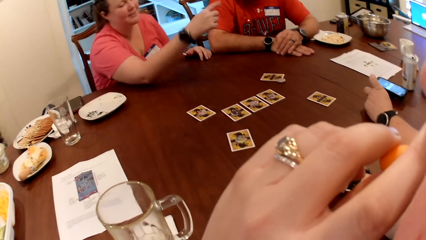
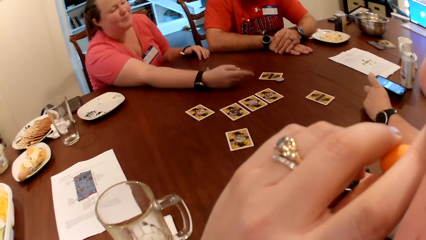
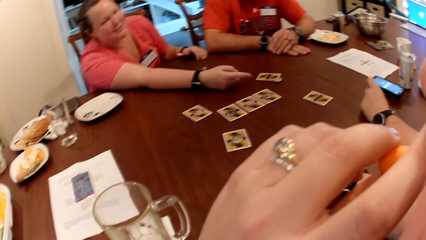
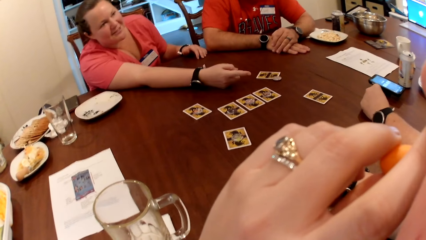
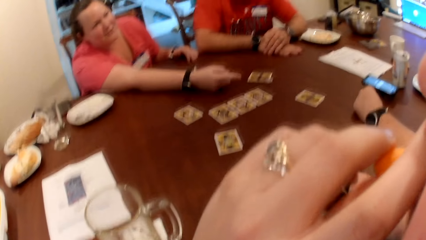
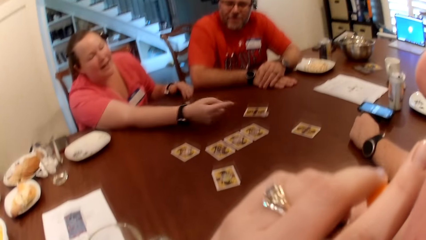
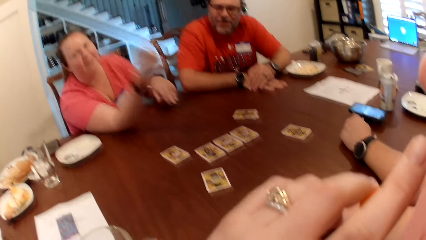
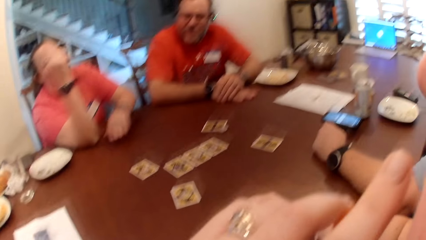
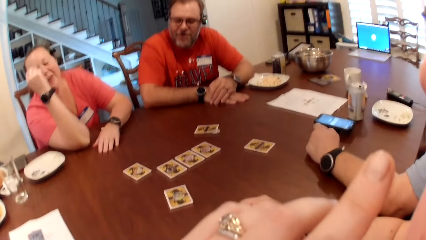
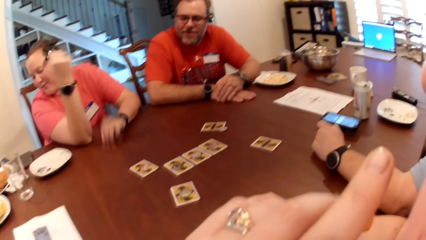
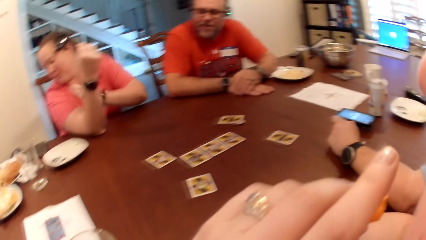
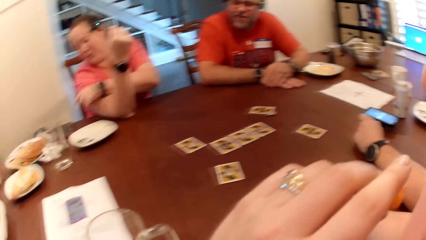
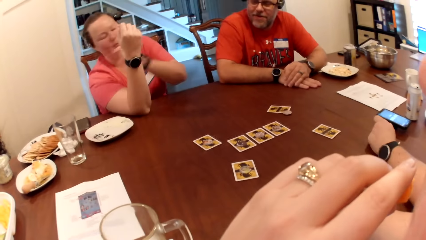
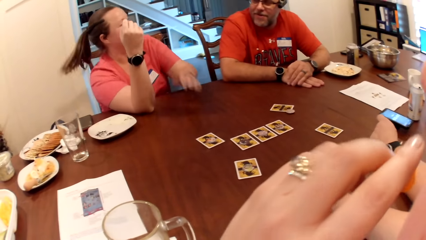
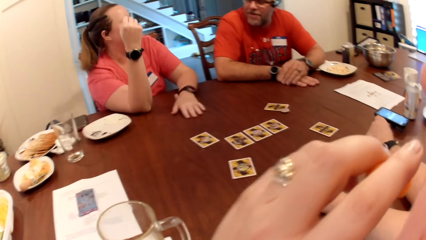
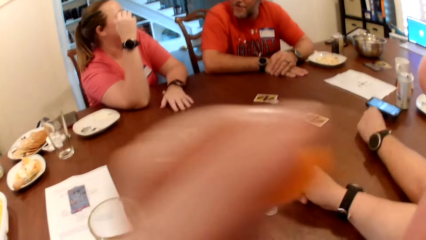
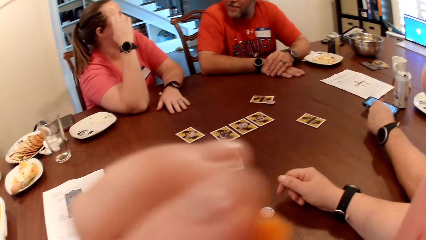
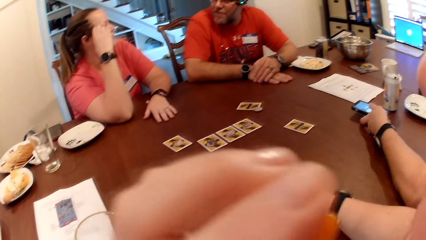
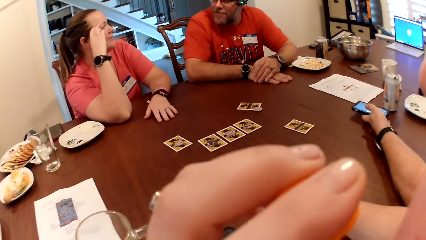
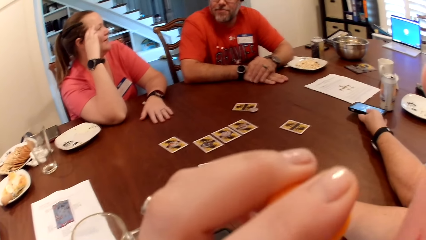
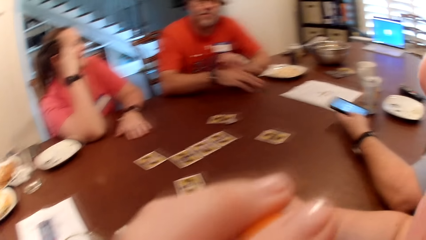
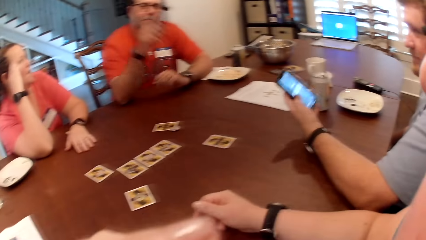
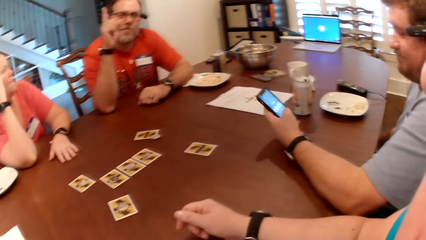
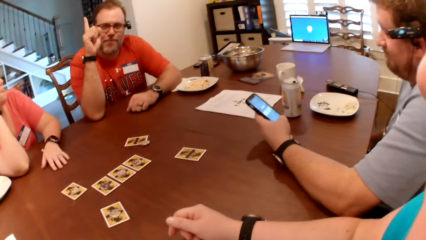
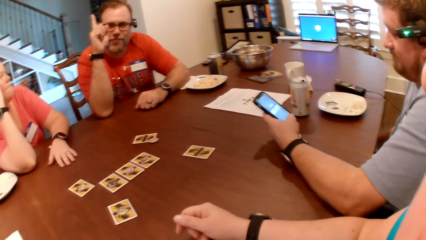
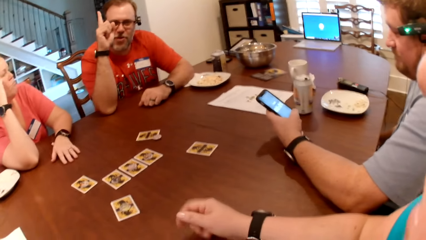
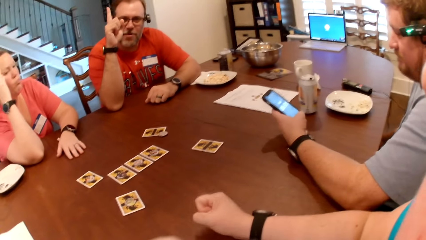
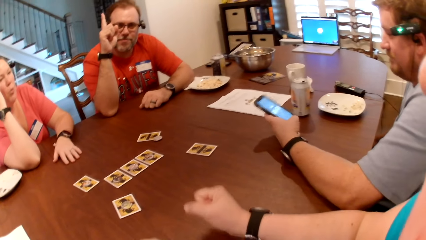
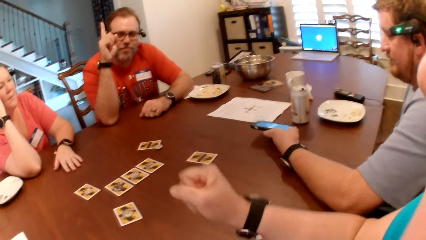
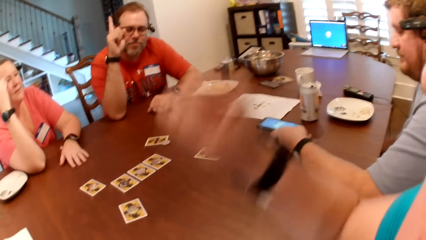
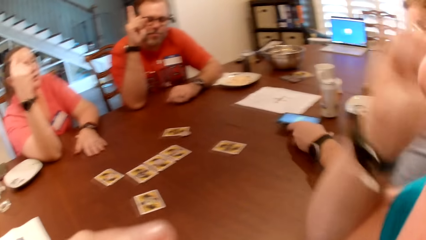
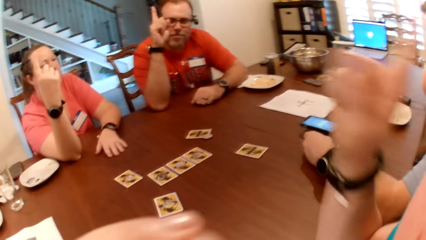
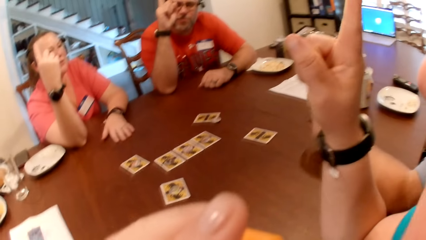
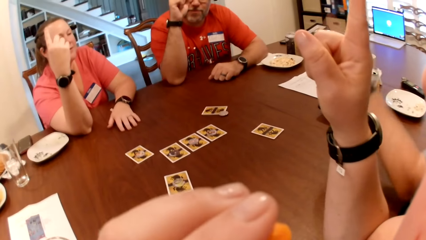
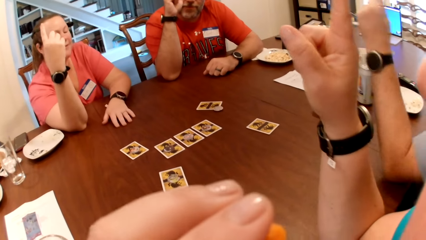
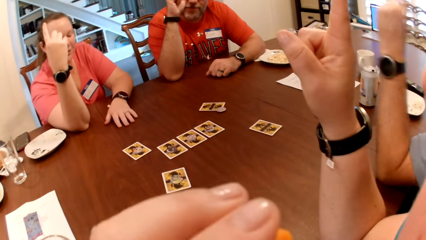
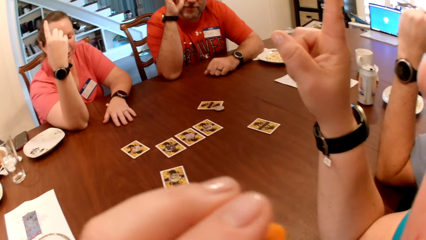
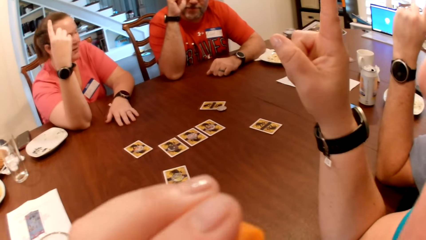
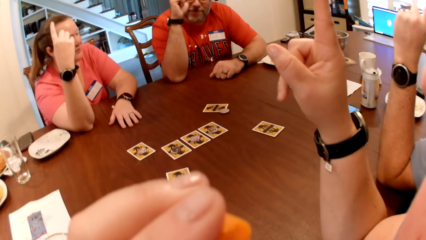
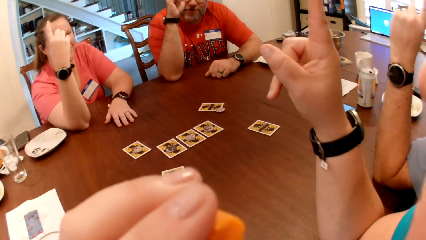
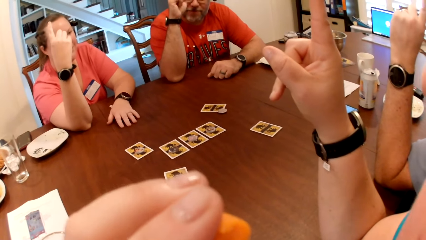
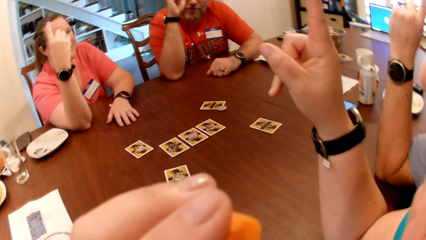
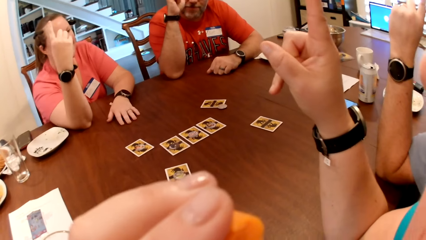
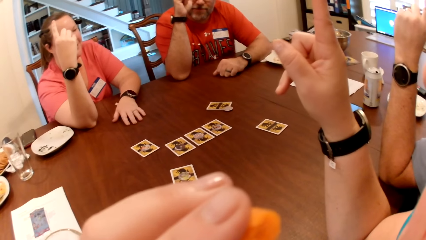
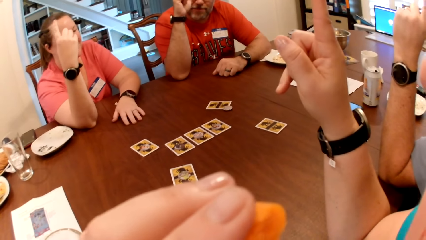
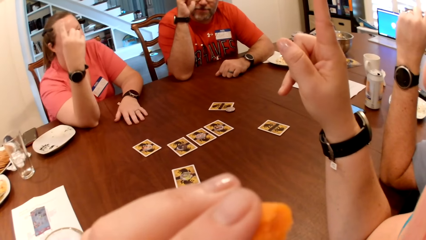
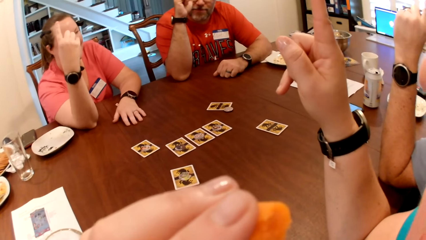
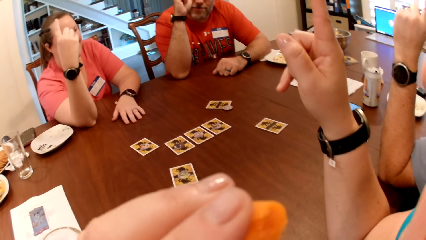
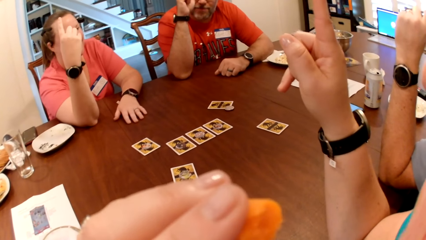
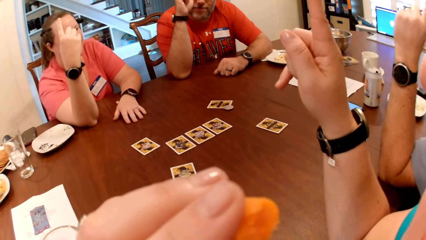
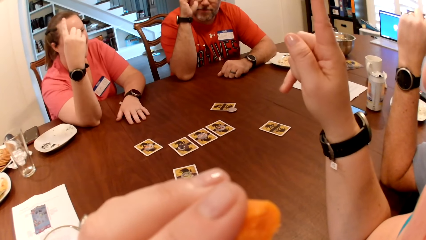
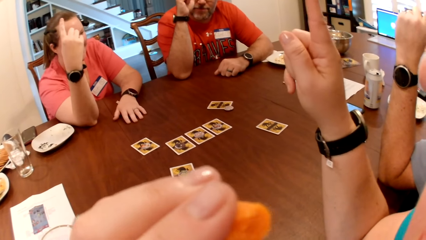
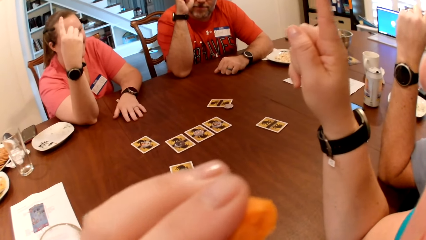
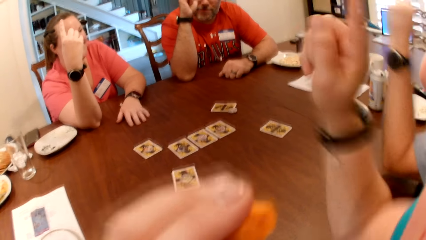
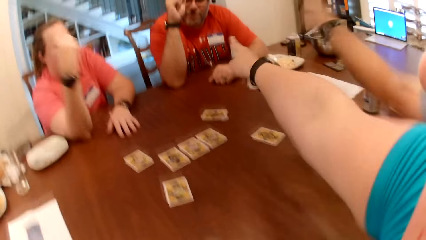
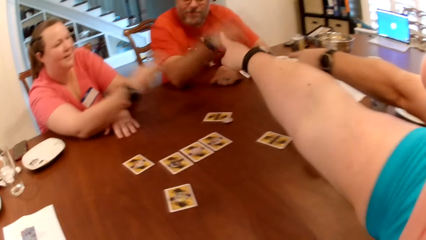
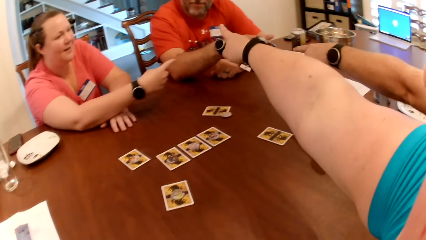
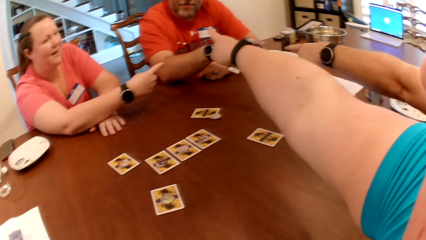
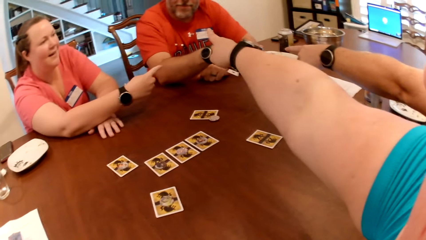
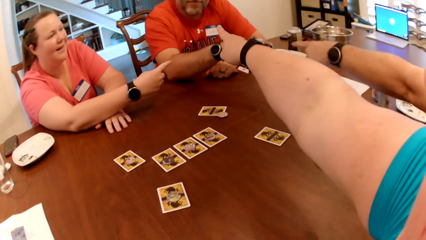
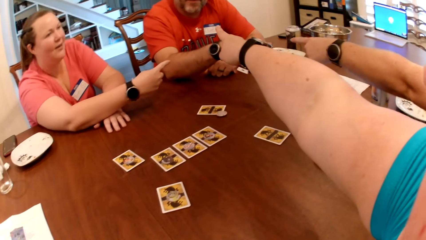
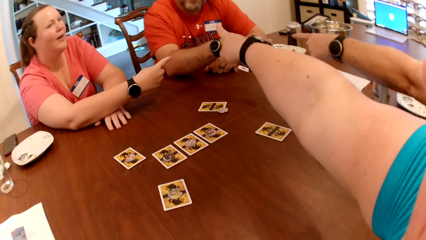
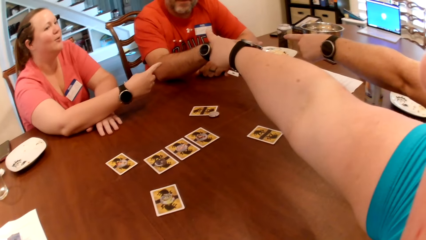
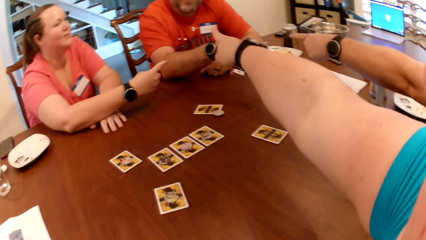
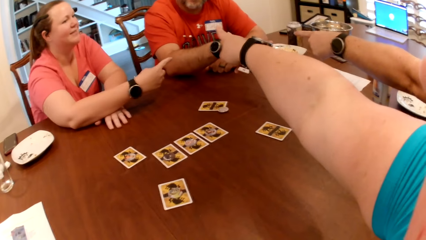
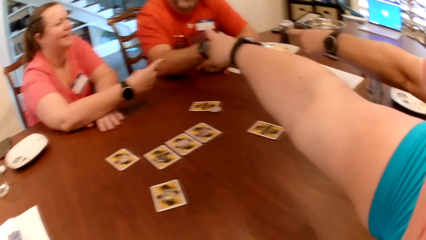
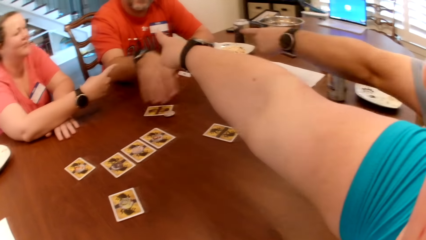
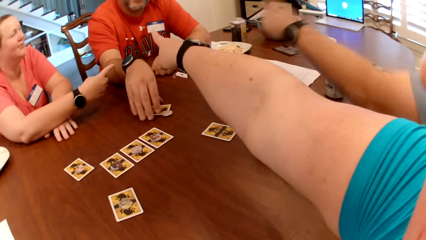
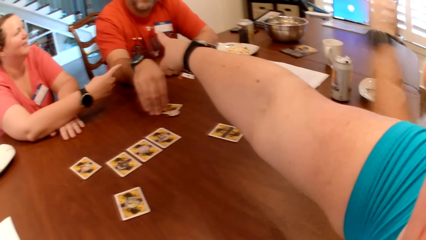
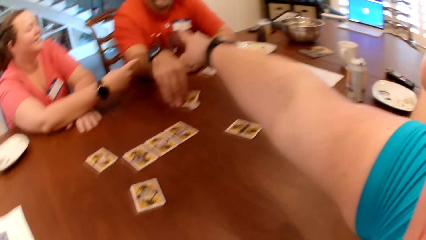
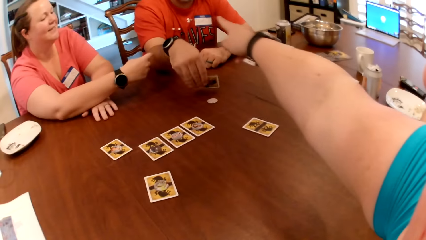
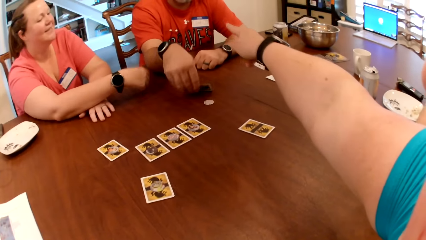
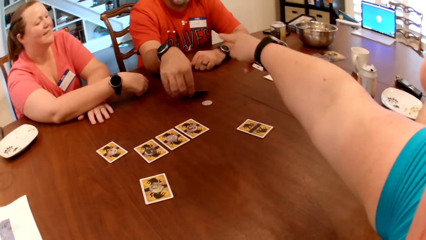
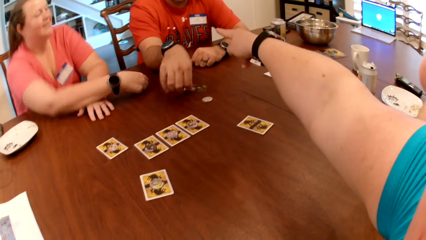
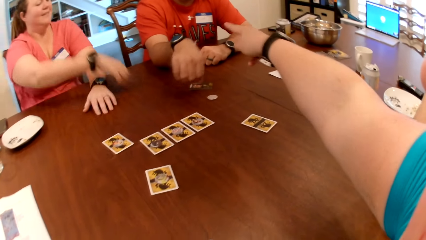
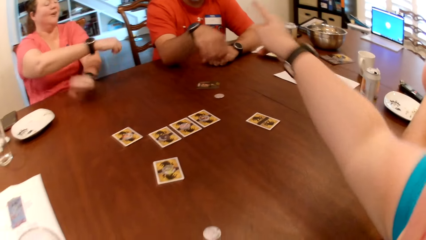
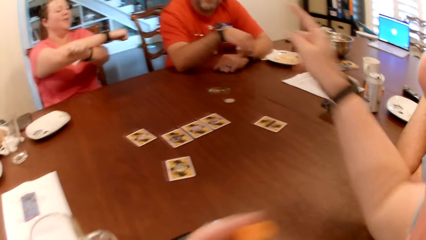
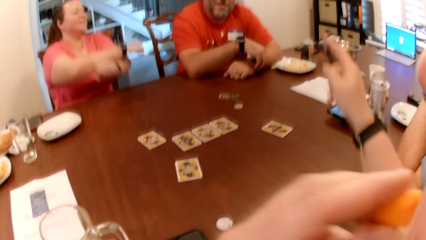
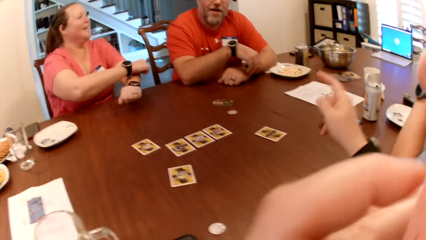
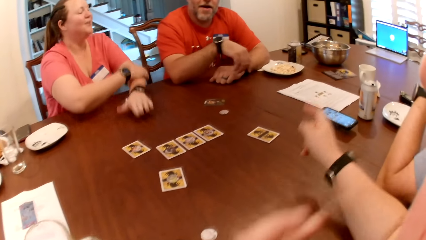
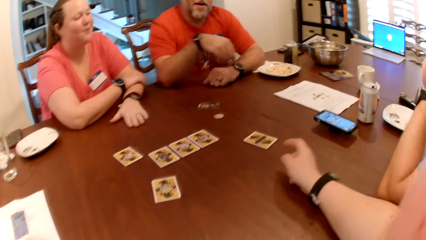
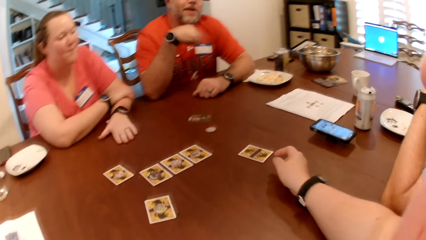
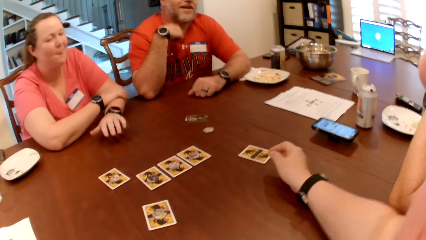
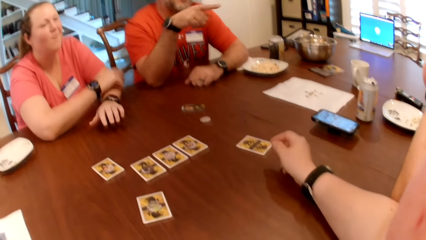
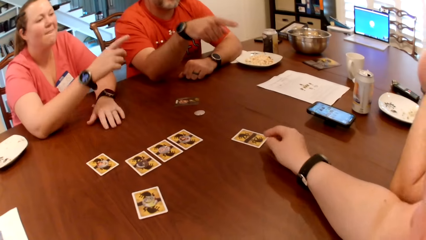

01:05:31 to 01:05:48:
A person moves a hand around. A man picks up the phone on the table with his left hand. Another man raises his right hand. The first man holds the phone. The other man moves a hand around. A woman raises her right hand. The first man drops the phone on the table with his left hand. The camera wearer raises her right hand. She moves her hand around. The first man raises his right hand. The camera wearer points to the other man with her right hand. The first man points to the other man with his right hand. The other man moves a hand around. The woman points to the other man with her right hand. The other man points to the first man with his right hand. The person moves a hand around. The other man turns a card on the table with his right hand. He holds the card on the table.
